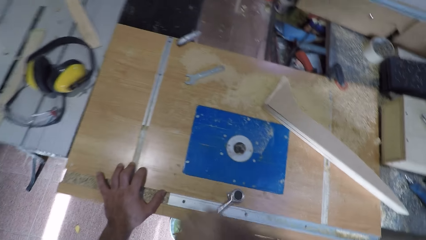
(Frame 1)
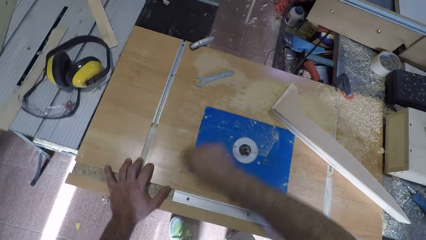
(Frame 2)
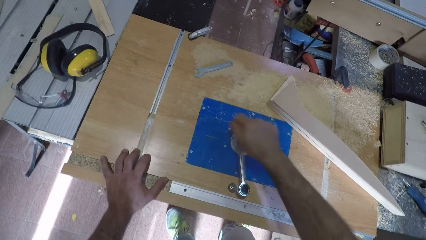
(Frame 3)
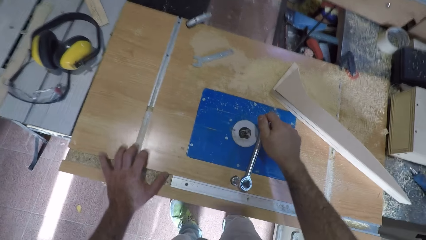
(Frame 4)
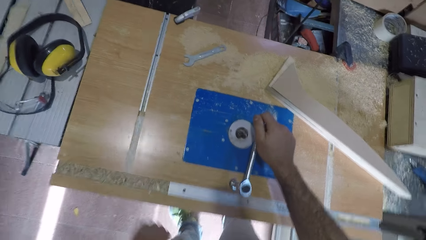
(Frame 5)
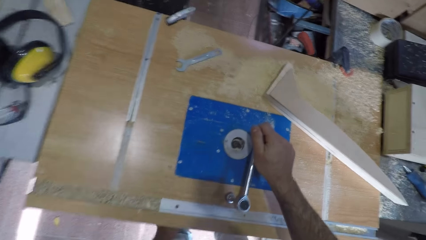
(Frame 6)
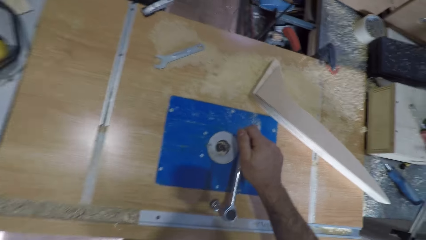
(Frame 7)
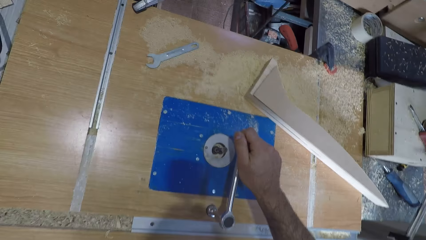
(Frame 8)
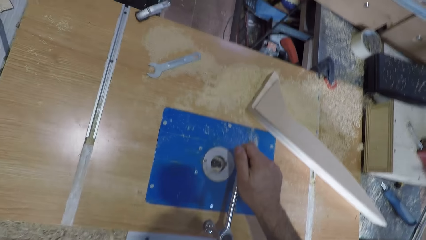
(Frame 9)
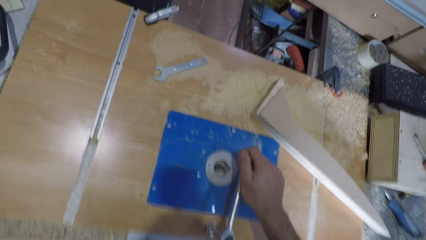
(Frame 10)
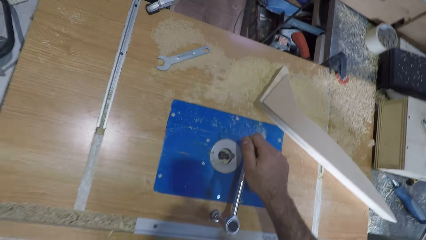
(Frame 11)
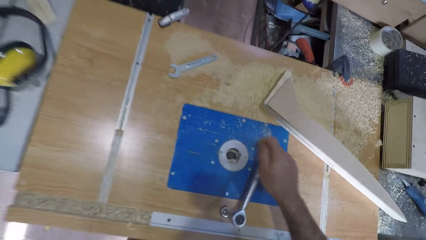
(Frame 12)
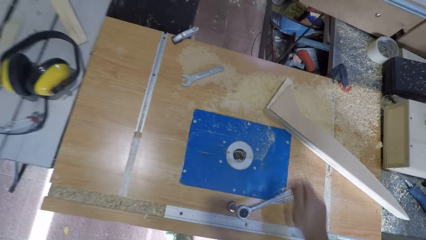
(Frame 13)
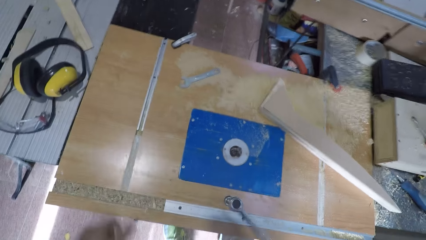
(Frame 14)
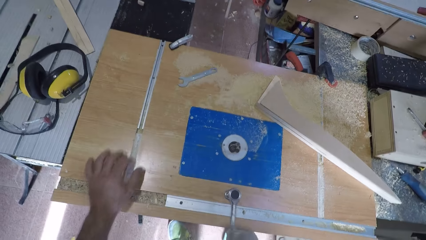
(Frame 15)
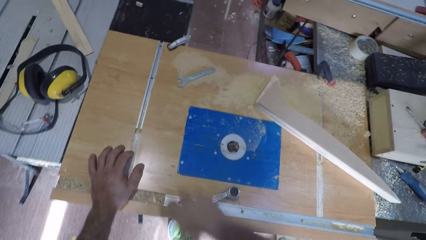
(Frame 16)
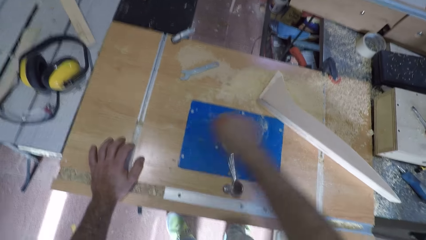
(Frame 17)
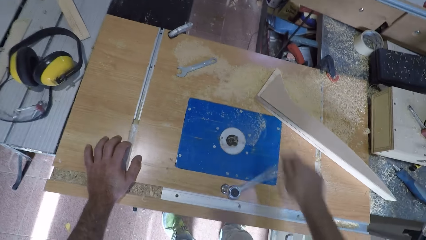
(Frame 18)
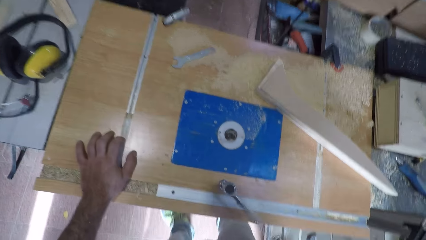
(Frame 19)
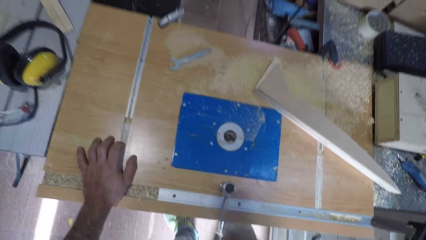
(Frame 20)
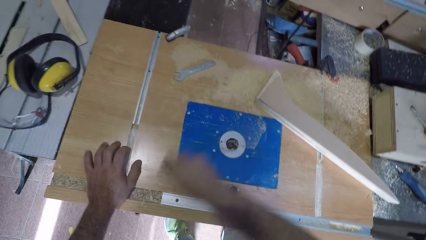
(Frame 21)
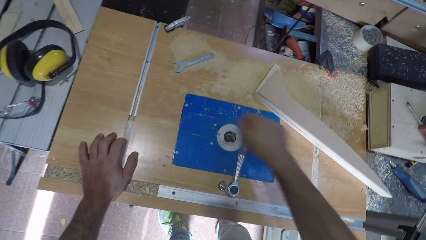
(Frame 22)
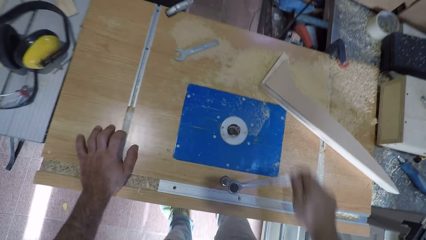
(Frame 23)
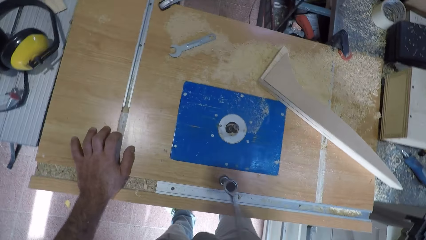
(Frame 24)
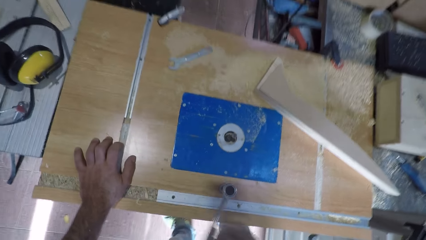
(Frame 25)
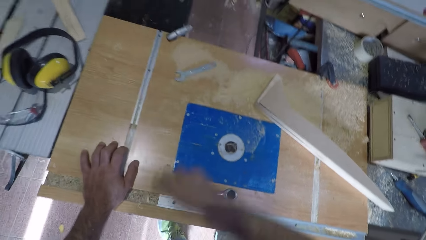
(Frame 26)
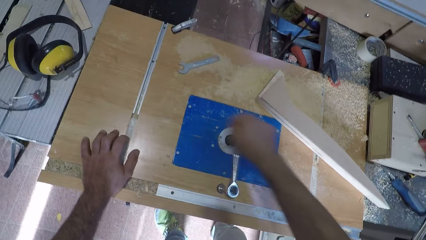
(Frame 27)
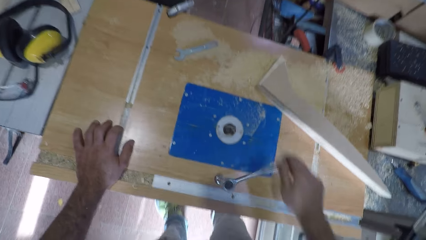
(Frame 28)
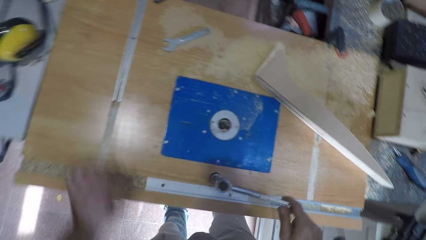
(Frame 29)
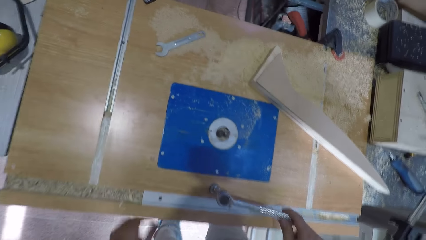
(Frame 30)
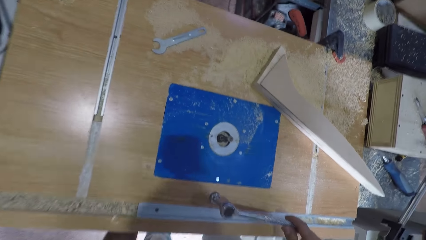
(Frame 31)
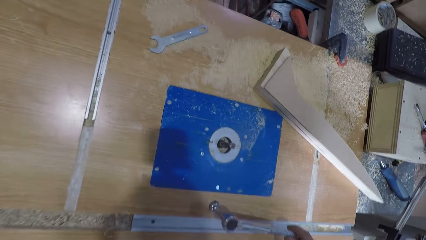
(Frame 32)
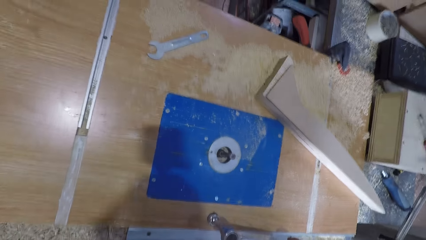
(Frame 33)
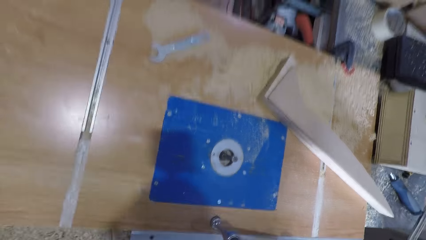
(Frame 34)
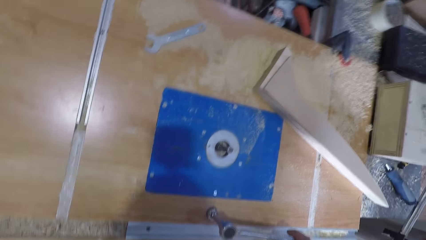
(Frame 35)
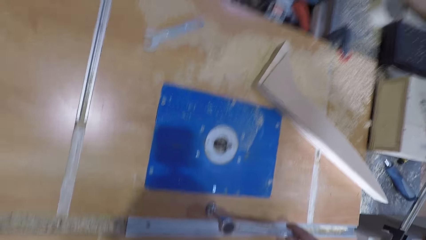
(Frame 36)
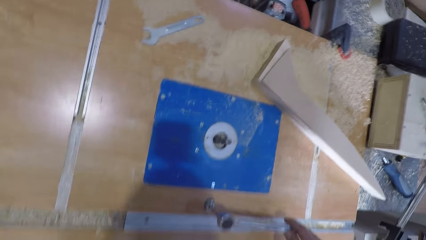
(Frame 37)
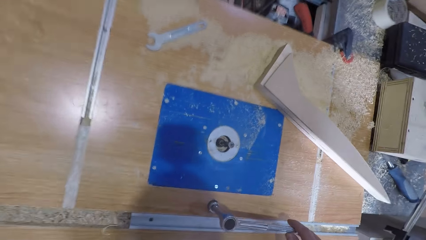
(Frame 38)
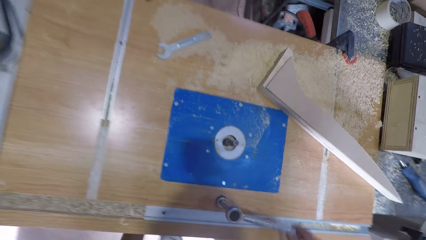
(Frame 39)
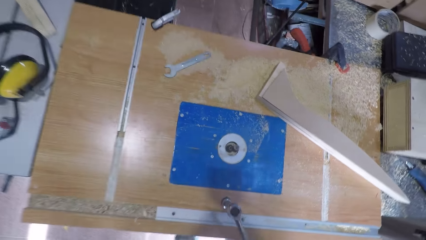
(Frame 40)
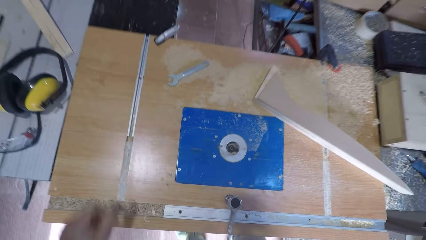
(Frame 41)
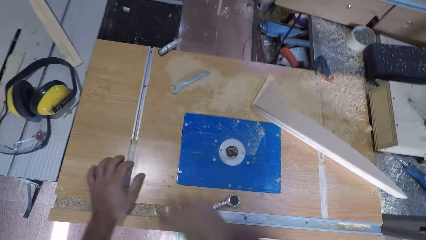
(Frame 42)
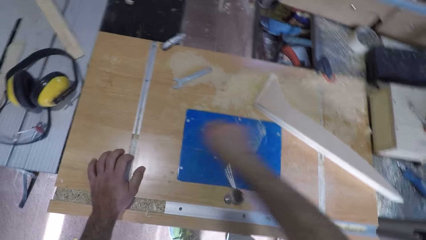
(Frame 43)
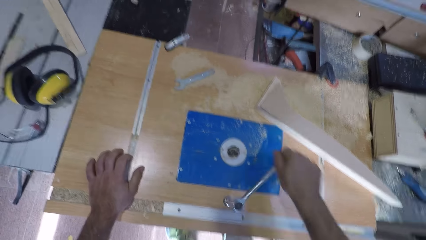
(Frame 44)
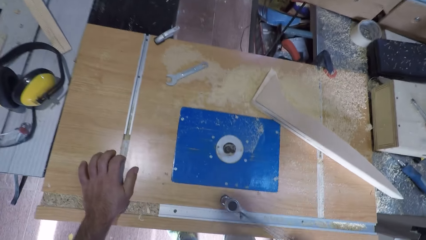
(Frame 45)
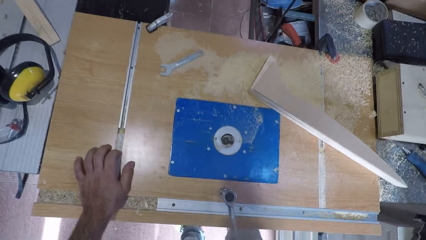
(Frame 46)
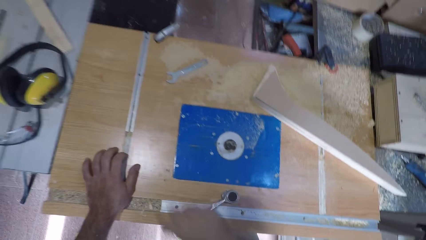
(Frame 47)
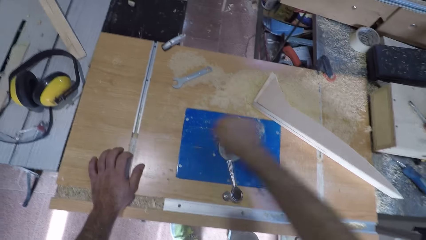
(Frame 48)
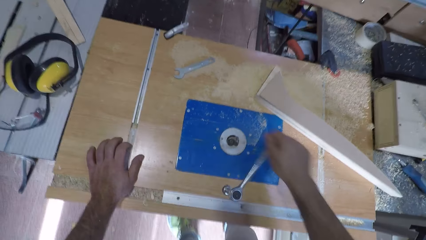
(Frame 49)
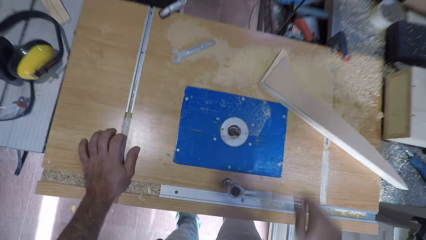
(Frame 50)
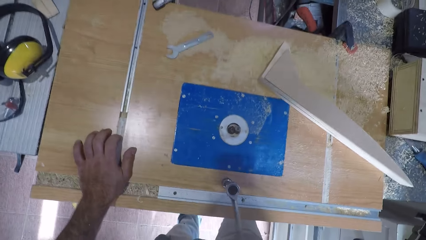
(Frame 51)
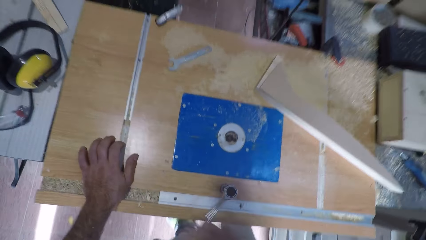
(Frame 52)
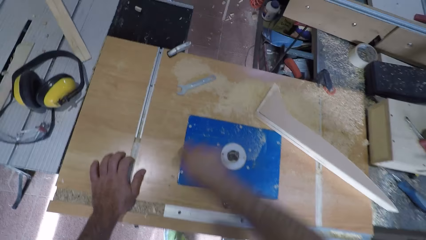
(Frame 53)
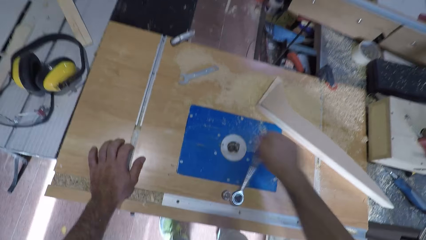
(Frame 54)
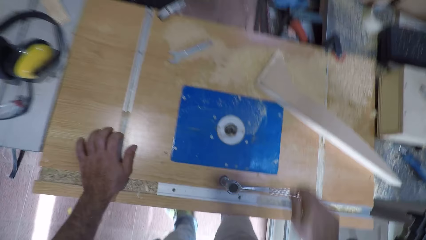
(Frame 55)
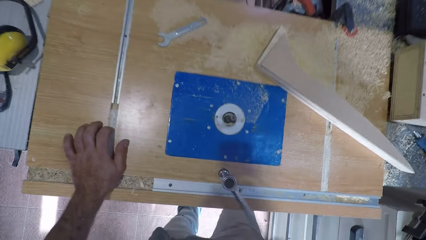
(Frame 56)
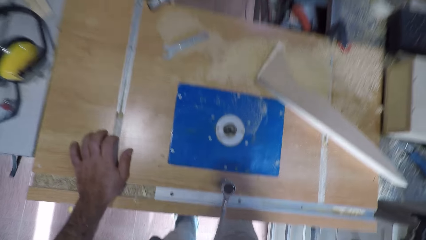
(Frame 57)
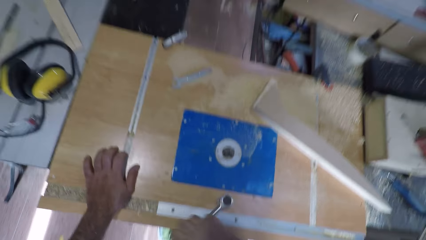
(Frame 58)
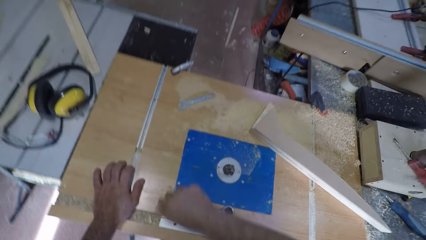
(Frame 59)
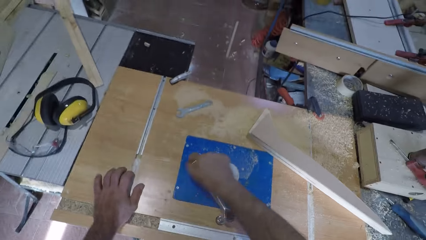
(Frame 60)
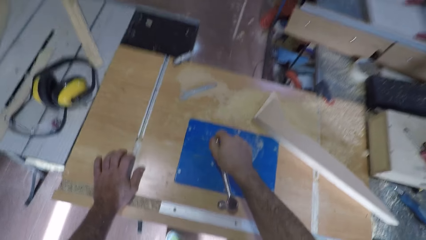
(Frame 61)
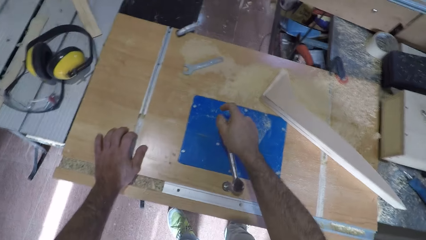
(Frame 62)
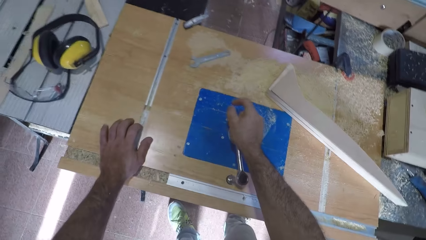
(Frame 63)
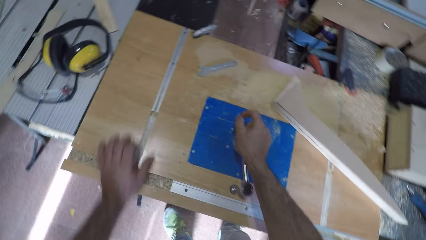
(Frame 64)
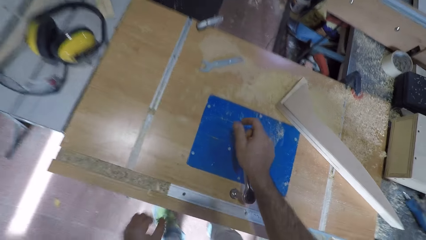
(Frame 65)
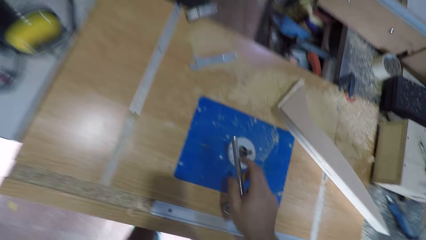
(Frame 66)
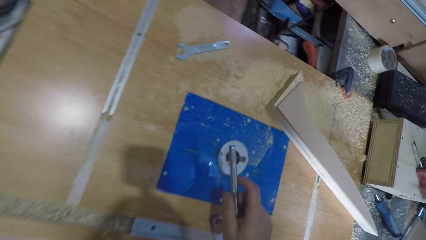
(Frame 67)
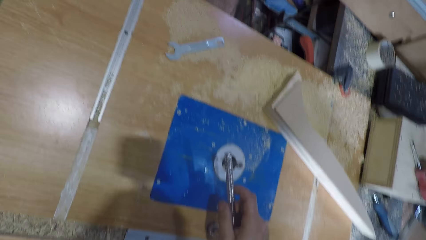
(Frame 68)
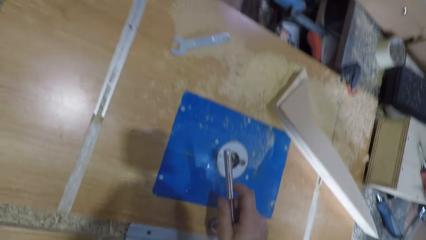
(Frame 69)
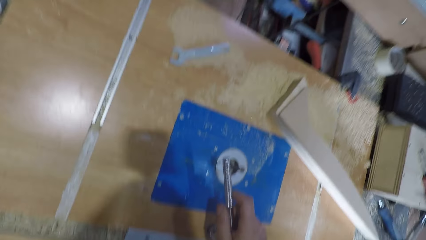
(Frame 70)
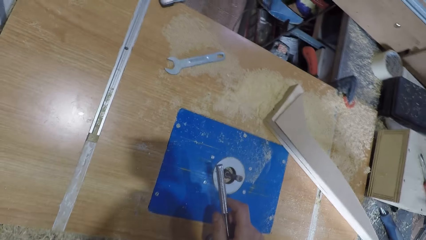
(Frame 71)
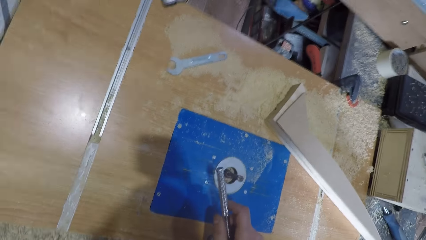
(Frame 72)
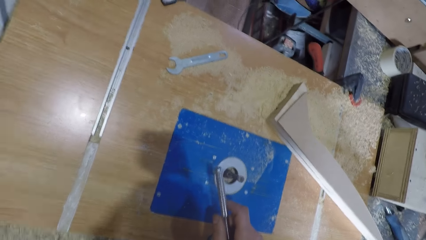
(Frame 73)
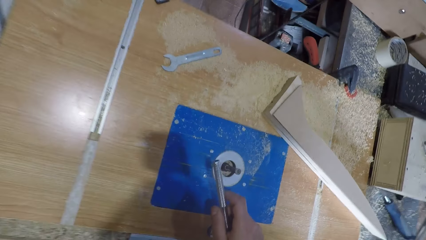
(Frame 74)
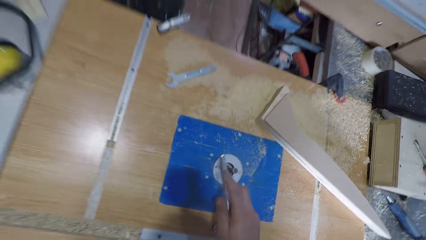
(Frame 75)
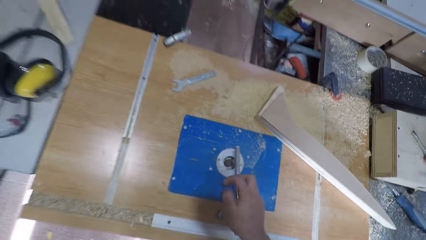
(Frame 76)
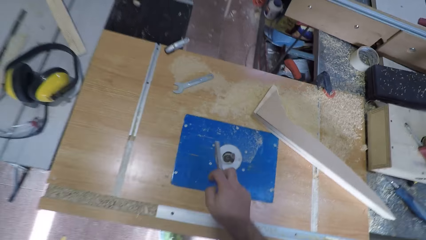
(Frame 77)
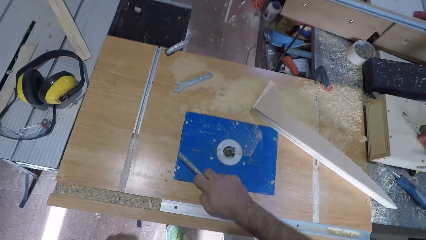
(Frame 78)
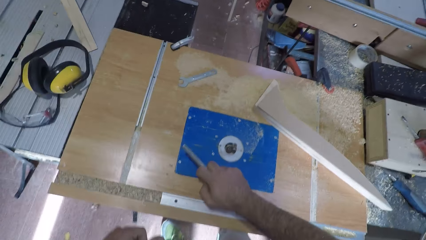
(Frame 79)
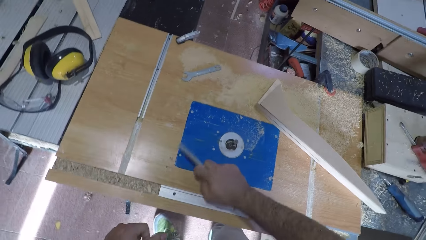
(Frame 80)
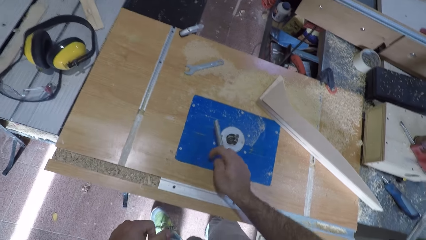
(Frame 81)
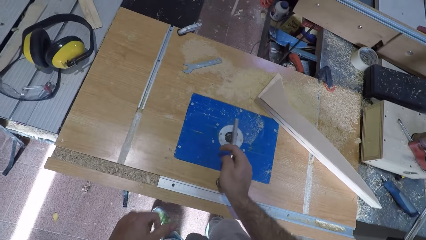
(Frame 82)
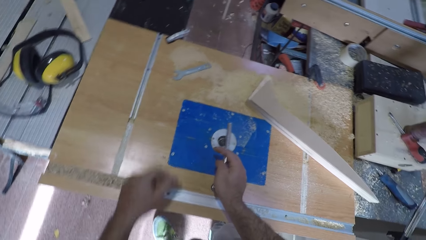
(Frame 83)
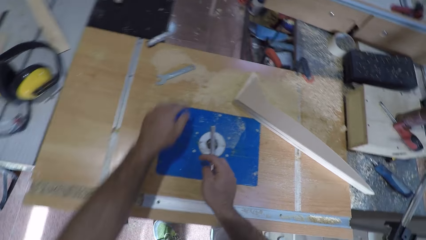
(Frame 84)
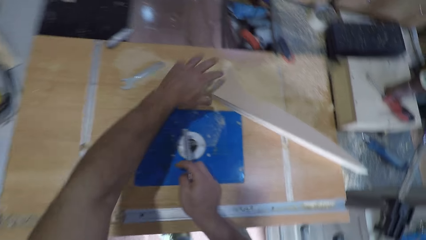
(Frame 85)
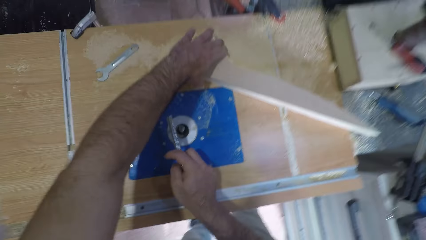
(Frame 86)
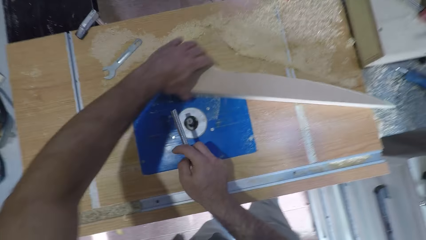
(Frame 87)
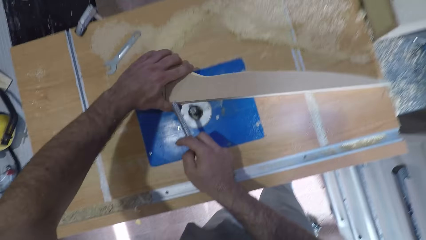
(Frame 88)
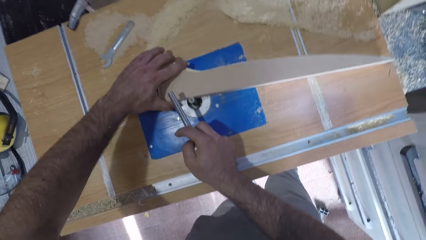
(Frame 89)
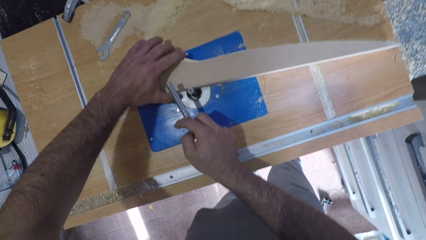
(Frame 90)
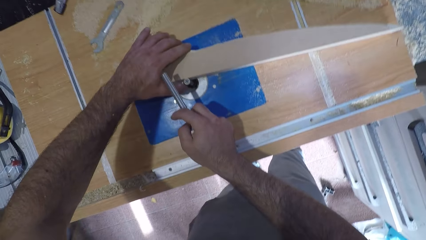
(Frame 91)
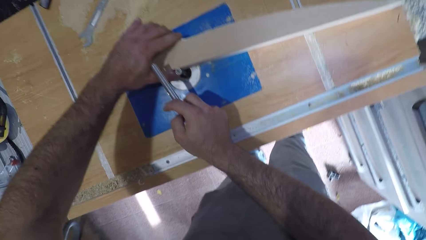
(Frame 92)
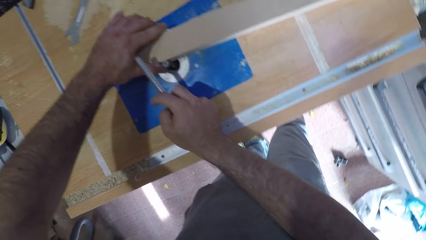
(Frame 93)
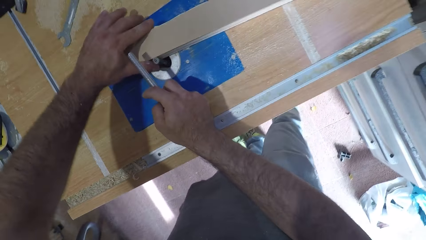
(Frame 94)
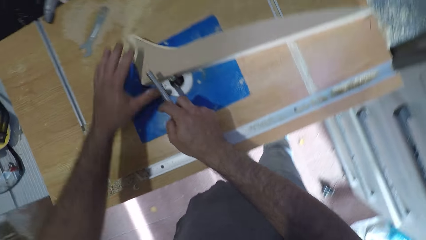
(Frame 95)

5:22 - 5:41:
The camera wearer removes his left hand from the table and holds the spanner. He places his hand under the bench. He turns the spanner. He places his hand under the bench again. He puts his left hand on the table. He tightens the nut. He places his hand under the bench. He tightens the nut. He removes his left hand from the table and stops the spanner. He places his hand under the bench. He turns the spanner and puts his left hand on the table. He tightens the nut. He stops the spanner and removes his left hand from the table. He places his hand under the bench. He turns the spanner and stops the spanner. He places his hand on the bench and tightens the nut. He moves the wood-work towards the filer. He picks the piece of wood.
